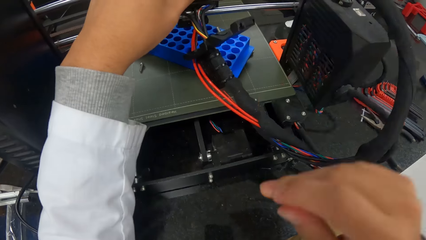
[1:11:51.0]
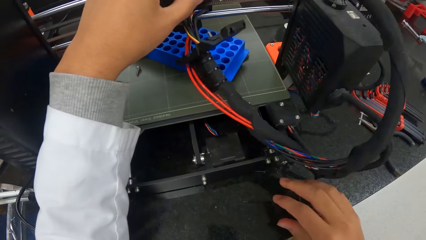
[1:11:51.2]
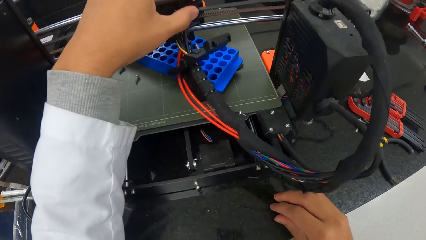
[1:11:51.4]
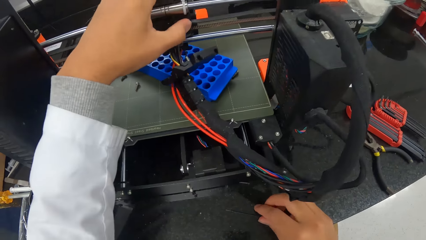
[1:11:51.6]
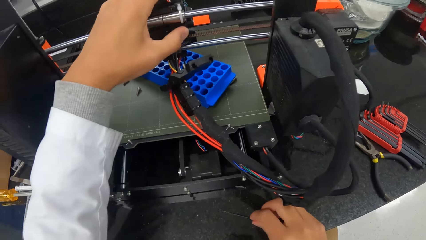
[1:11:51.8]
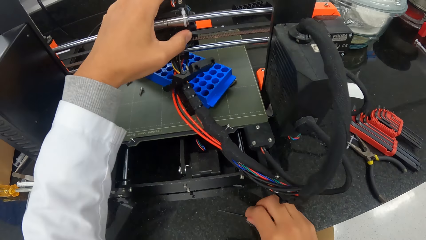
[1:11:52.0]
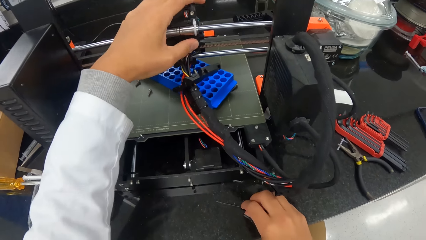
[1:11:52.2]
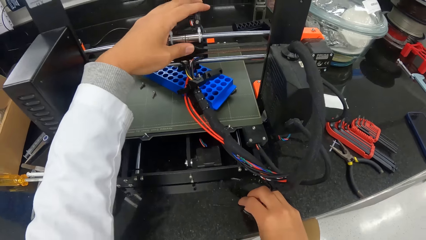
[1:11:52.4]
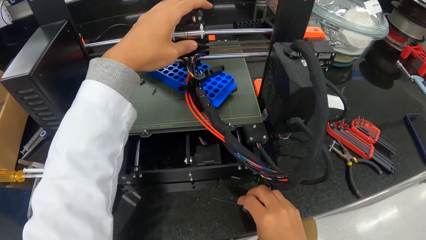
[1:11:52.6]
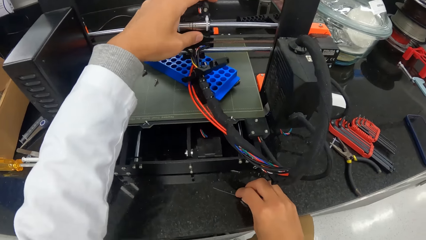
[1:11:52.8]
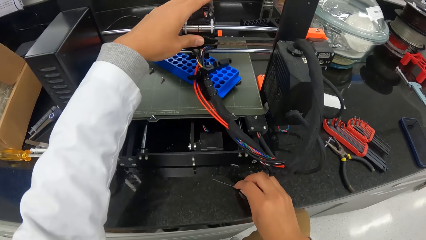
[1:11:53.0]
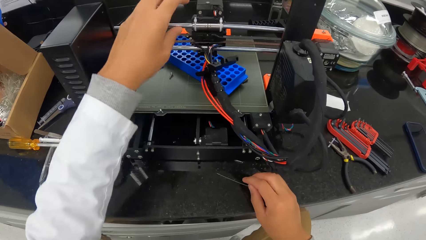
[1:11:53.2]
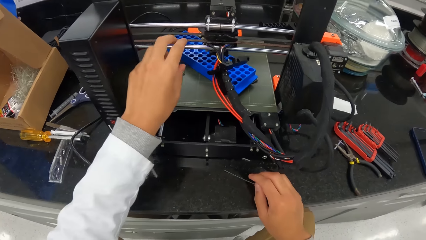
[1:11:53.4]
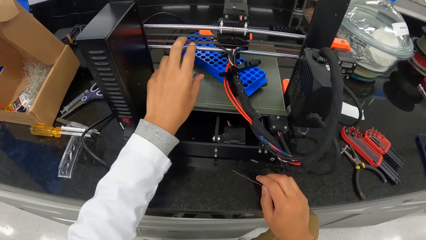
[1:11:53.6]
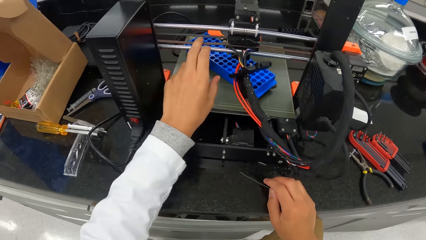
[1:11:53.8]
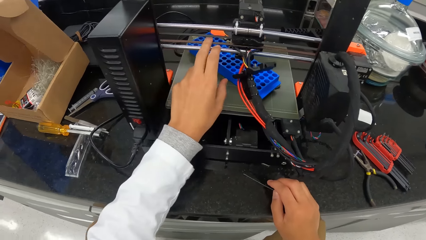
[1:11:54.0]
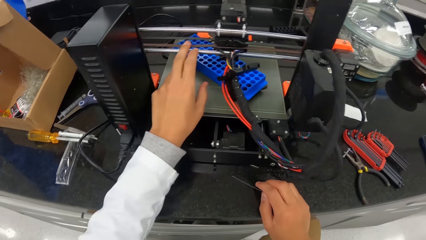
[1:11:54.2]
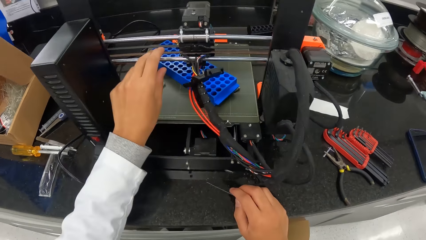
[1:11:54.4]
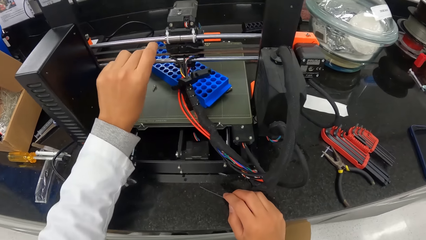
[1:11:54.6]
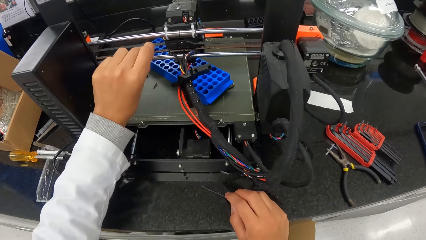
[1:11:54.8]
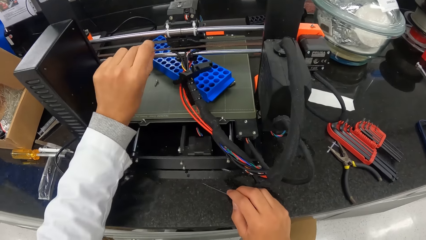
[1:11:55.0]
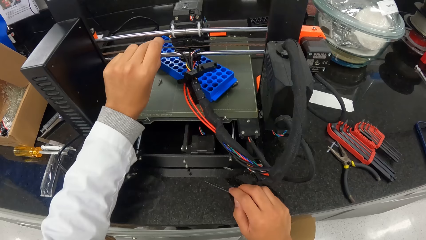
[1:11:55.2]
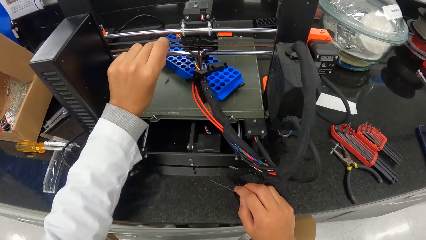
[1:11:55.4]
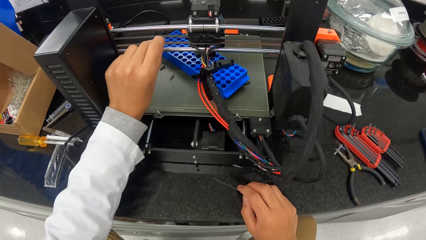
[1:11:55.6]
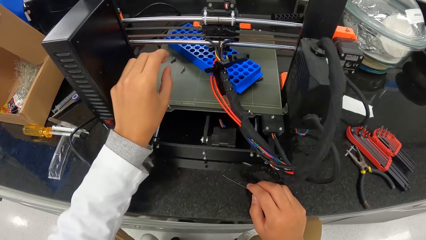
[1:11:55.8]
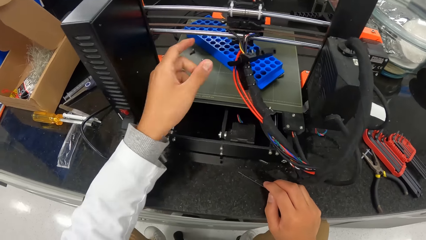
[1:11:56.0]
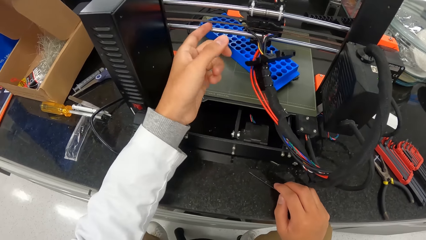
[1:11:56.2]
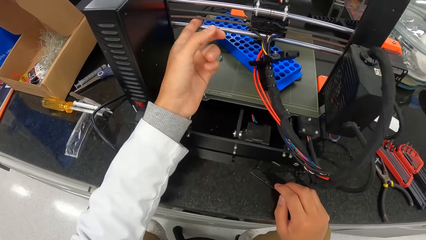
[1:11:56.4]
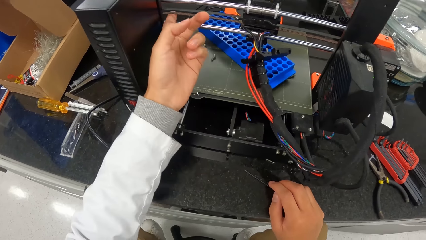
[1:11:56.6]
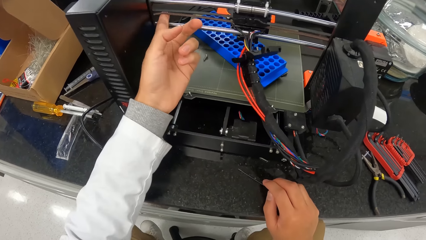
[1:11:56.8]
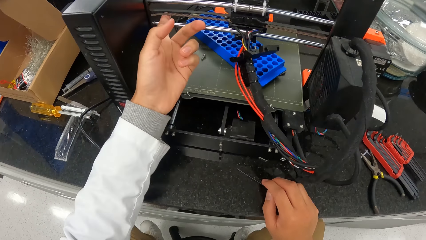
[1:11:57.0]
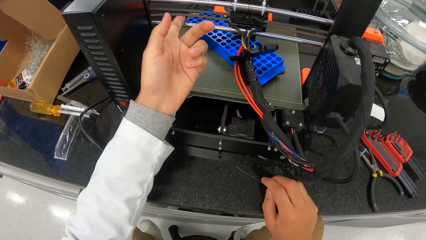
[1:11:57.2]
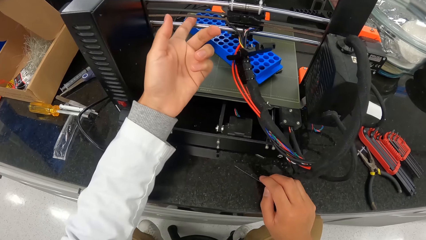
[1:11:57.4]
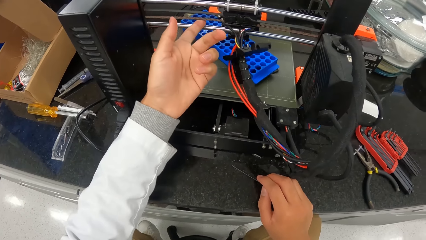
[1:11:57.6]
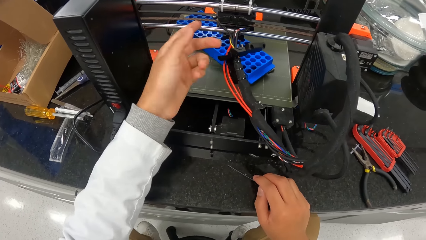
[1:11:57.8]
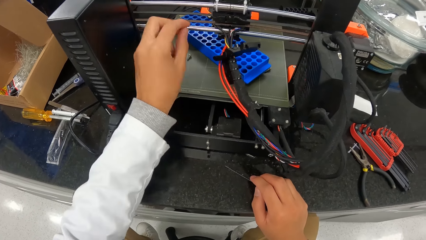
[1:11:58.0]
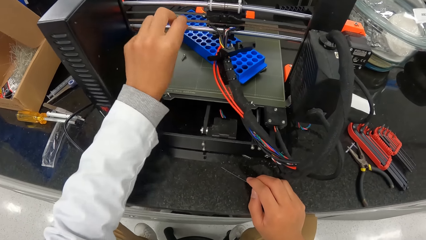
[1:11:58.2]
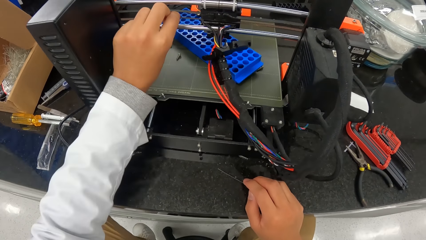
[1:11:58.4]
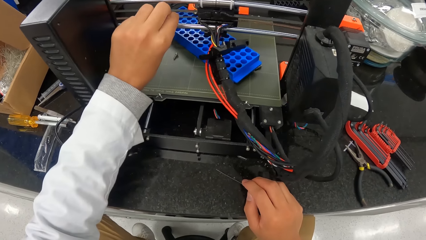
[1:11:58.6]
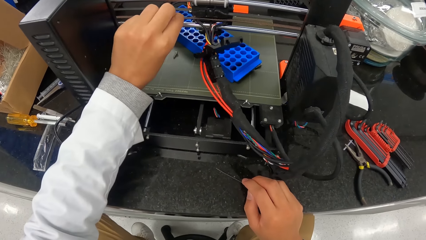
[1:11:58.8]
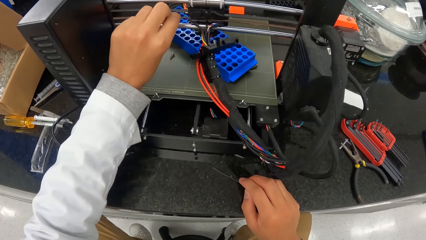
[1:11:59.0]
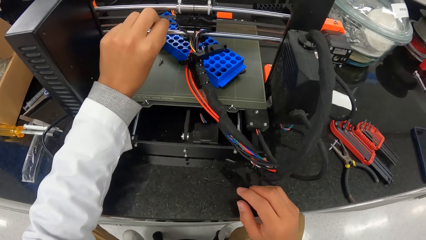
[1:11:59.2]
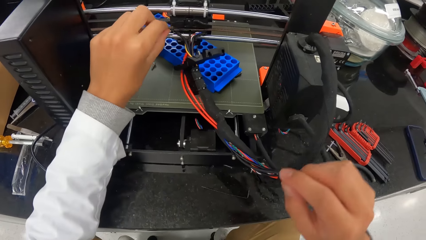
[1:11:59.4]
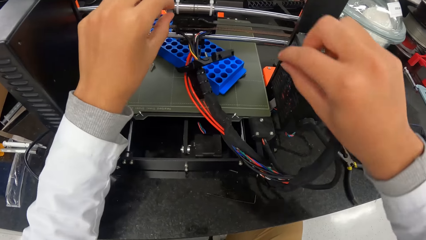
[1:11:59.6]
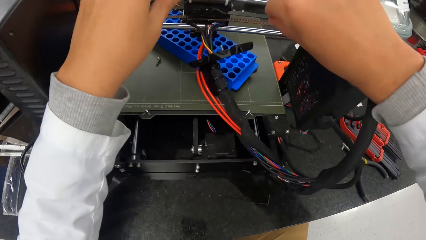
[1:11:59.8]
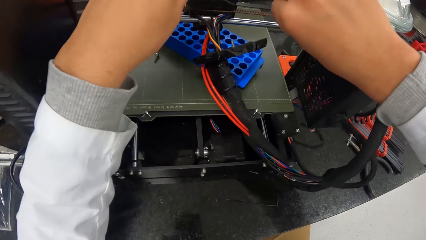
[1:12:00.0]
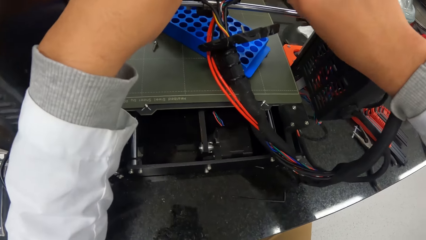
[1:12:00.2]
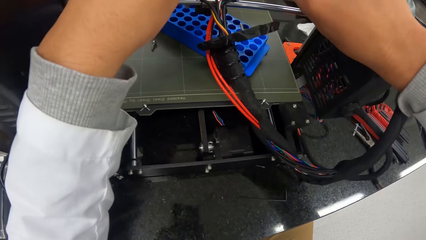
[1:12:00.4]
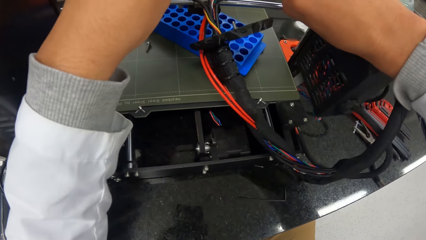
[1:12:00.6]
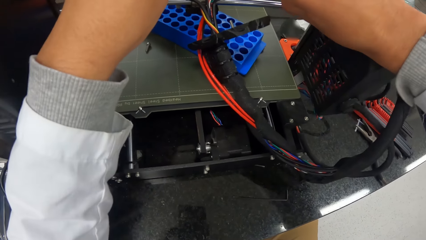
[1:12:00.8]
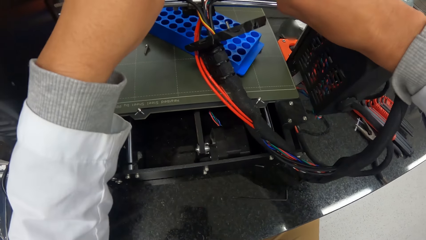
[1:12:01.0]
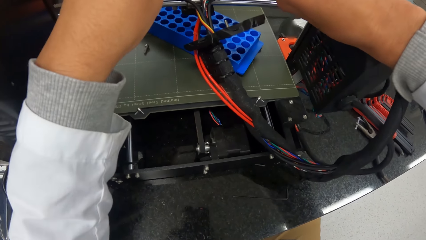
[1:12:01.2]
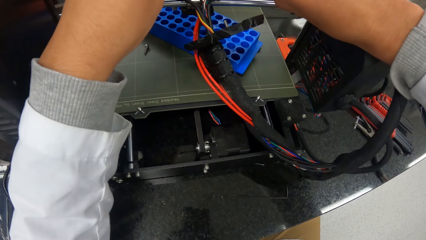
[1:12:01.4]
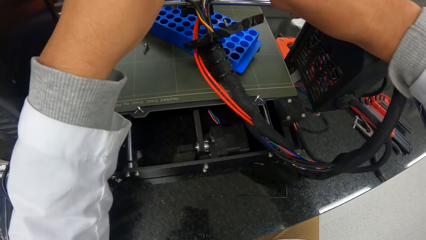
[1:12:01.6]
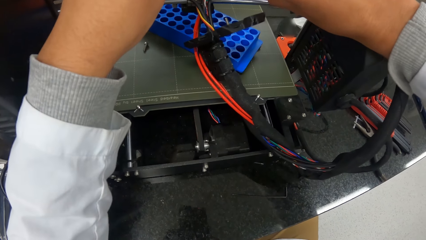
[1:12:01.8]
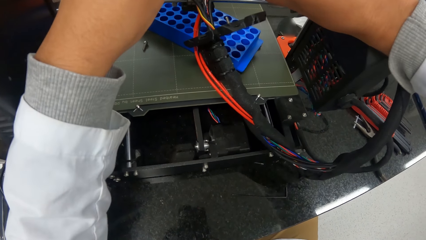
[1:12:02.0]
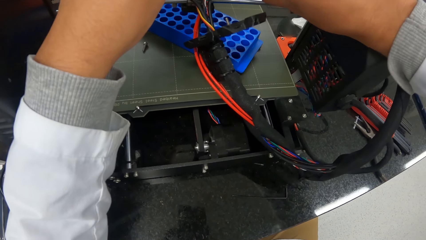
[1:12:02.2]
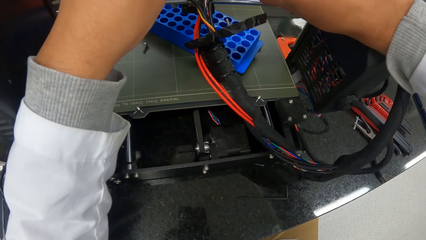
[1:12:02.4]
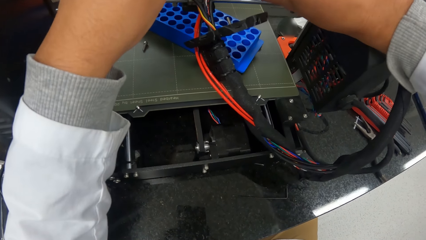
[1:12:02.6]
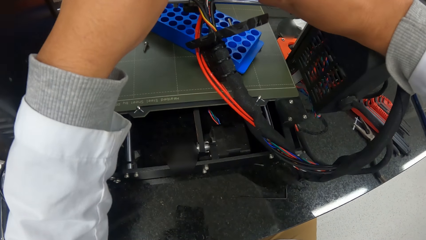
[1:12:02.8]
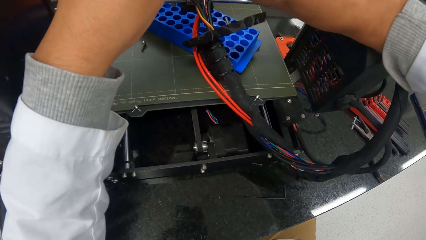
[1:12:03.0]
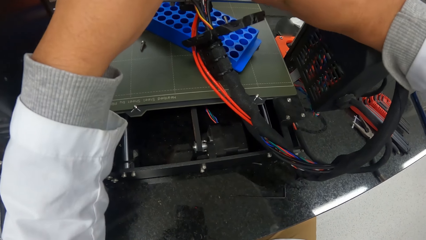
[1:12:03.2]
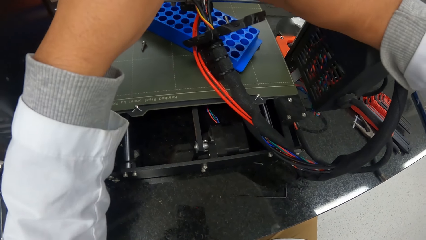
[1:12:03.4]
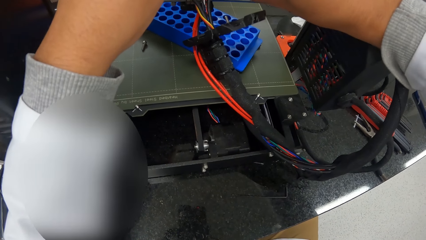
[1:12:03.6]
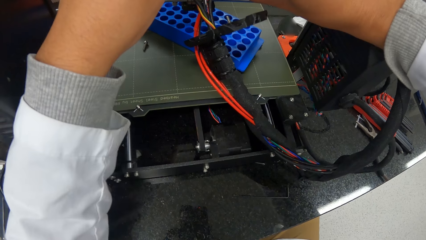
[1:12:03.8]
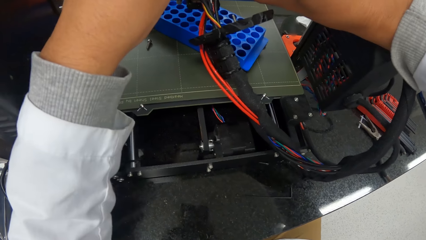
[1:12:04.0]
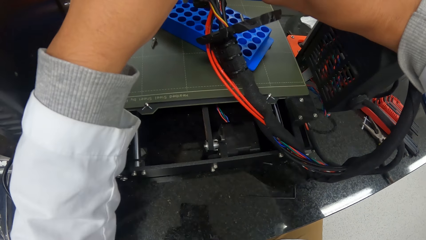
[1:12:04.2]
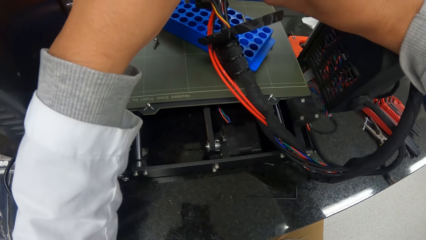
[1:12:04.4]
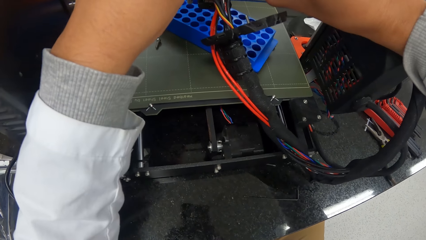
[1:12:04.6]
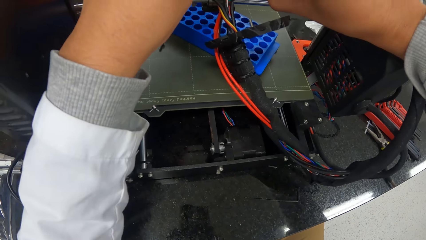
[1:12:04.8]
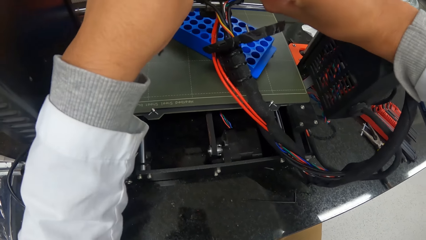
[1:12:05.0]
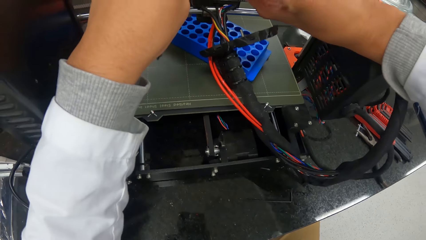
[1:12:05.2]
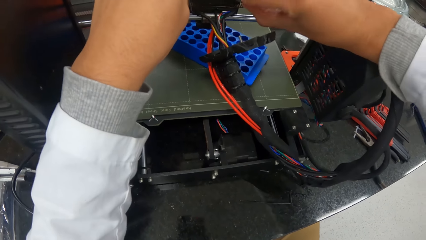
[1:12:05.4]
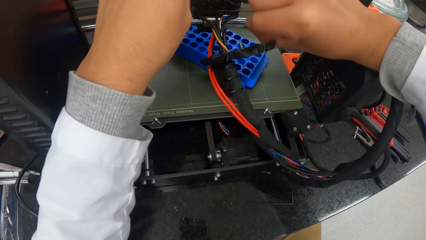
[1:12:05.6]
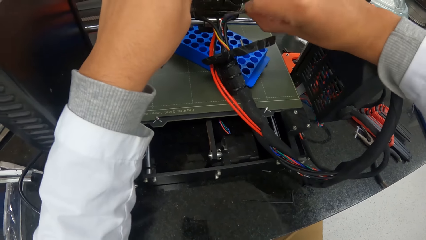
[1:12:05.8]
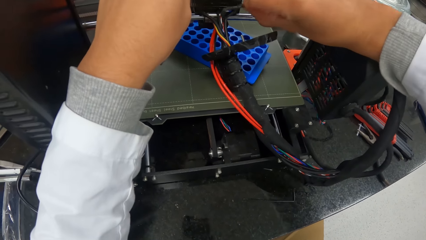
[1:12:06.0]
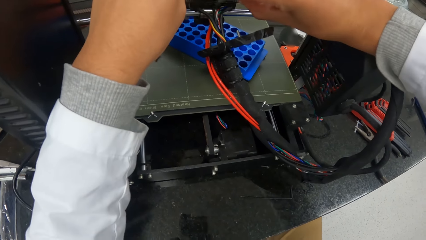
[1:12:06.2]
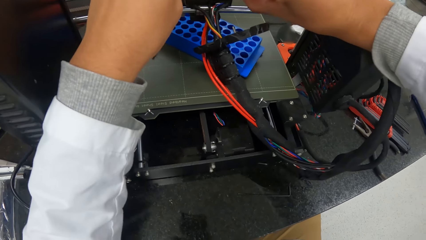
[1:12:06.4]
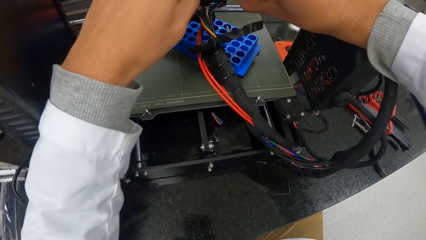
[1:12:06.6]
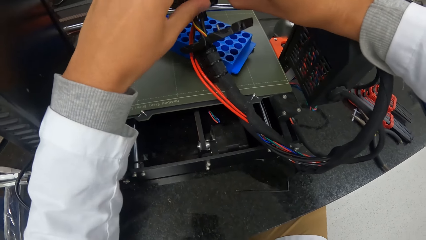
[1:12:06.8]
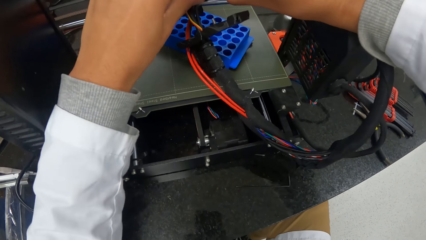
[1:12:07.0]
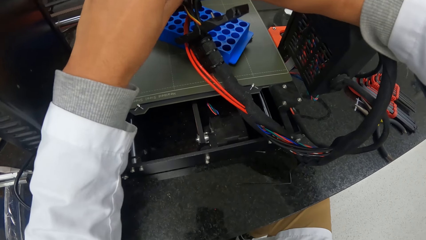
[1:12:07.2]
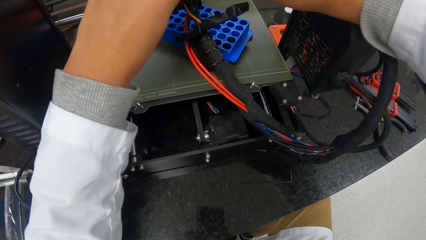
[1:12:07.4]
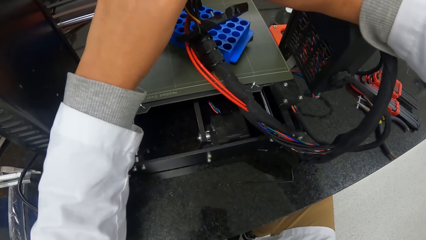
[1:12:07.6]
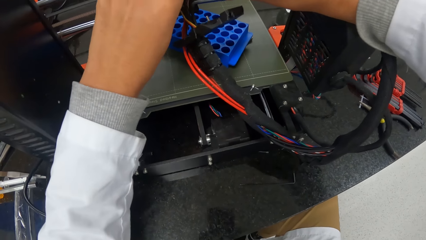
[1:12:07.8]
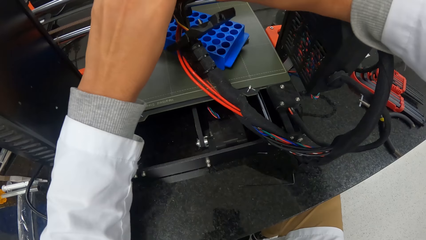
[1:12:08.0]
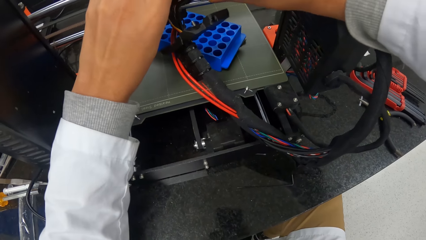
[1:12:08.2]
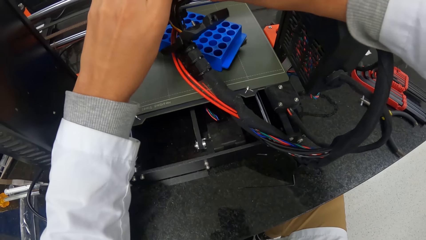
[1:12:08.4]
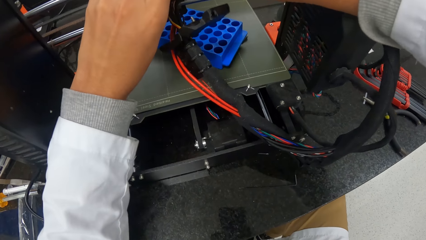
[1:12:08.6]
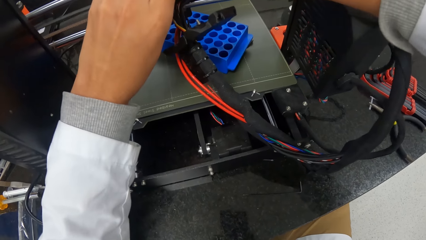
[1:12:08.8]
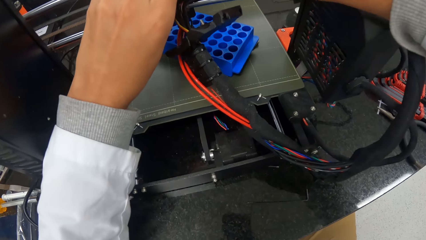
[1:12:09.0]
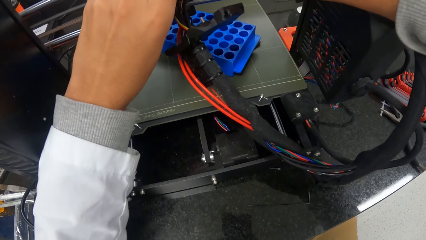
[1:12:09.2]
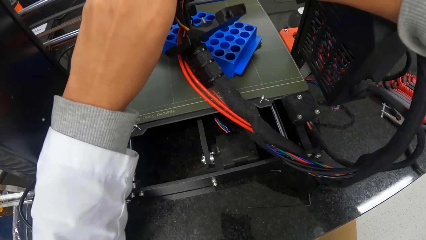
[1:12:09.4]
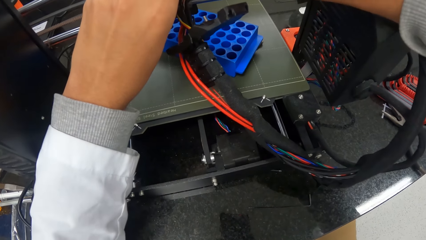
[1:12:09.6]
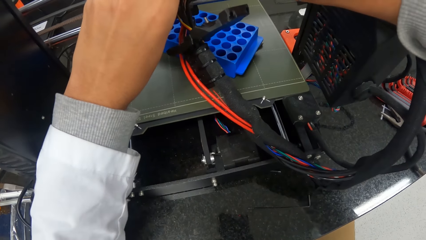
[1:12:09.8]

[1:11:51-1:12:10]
The camera wearer checks the belt attached to the turbofan with his left hand. He attaches the belt to the turbofan with both hands.
